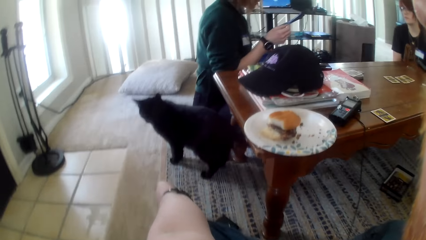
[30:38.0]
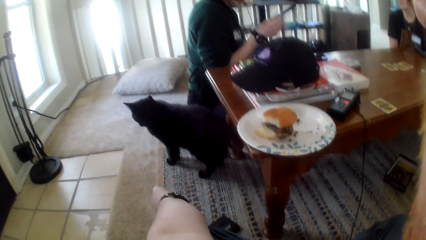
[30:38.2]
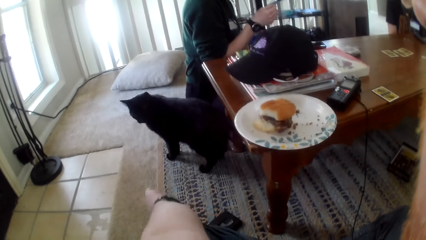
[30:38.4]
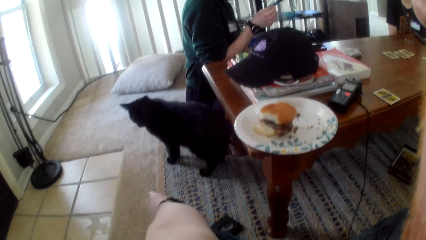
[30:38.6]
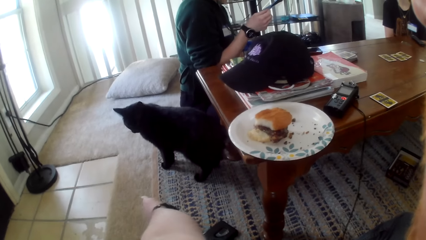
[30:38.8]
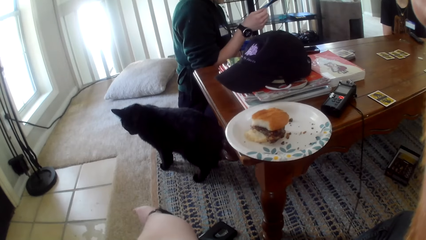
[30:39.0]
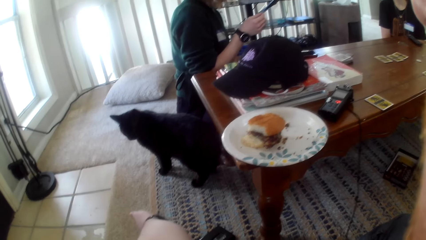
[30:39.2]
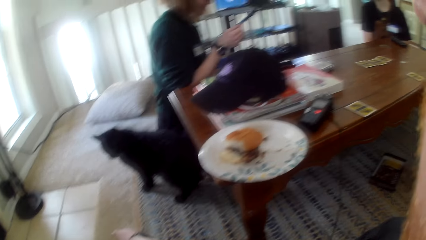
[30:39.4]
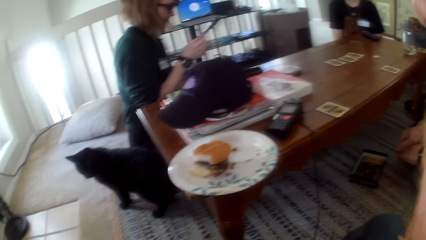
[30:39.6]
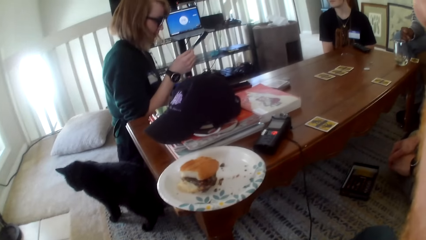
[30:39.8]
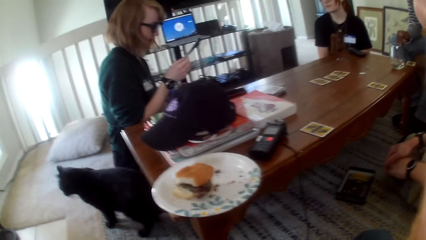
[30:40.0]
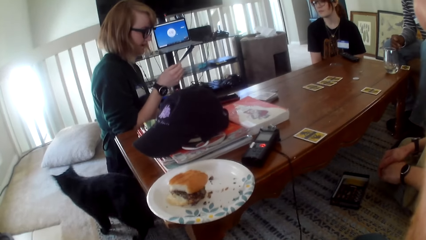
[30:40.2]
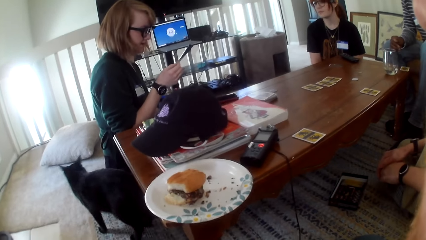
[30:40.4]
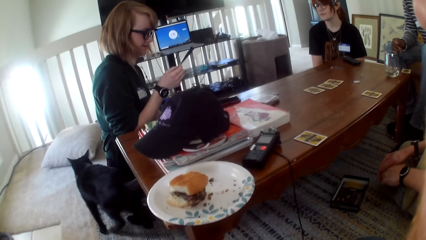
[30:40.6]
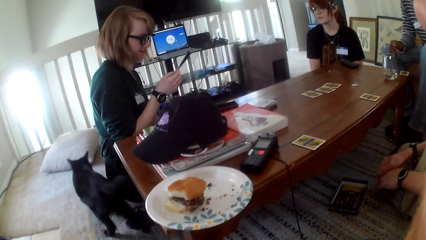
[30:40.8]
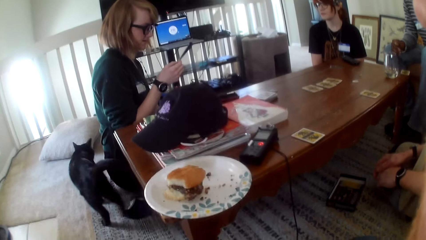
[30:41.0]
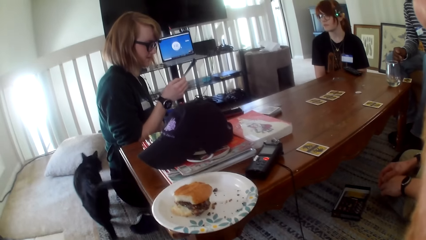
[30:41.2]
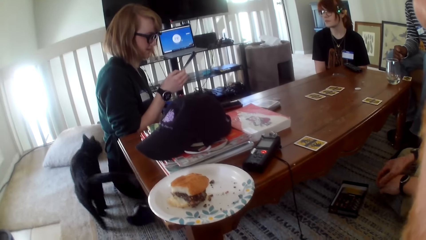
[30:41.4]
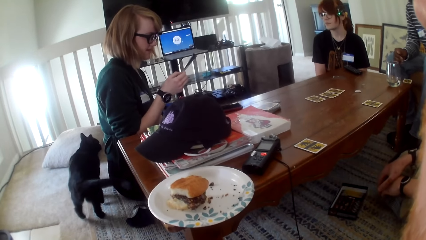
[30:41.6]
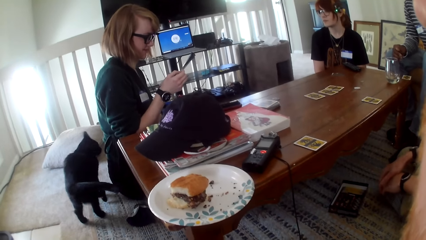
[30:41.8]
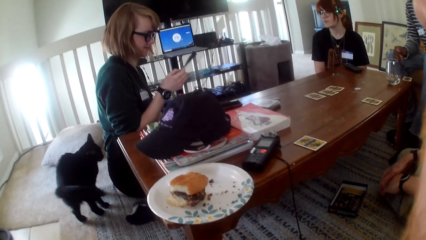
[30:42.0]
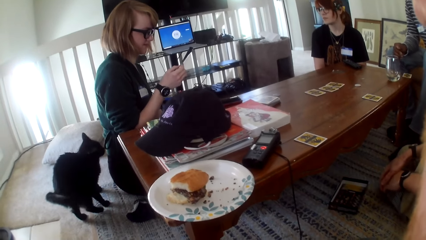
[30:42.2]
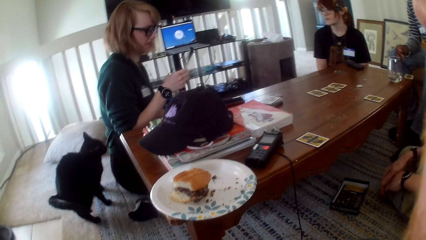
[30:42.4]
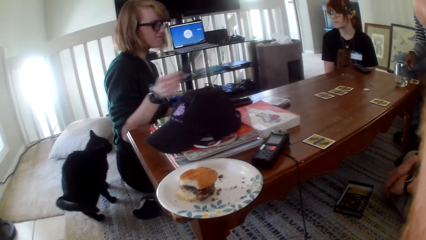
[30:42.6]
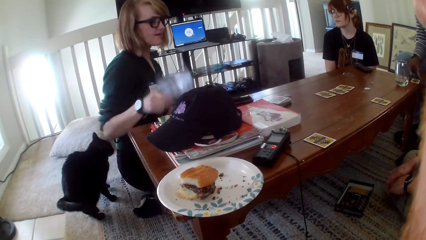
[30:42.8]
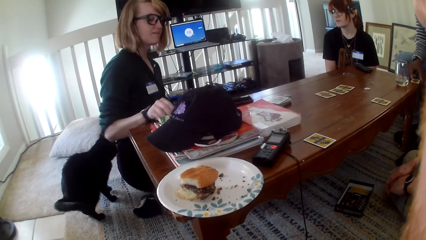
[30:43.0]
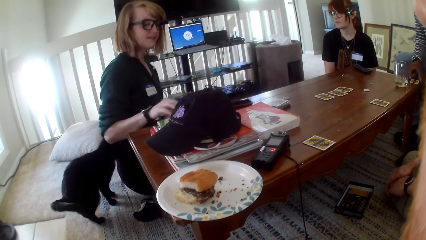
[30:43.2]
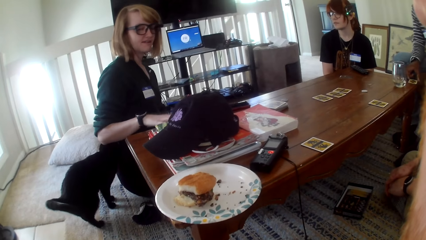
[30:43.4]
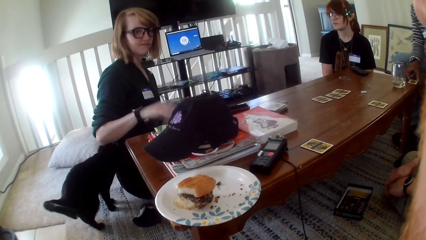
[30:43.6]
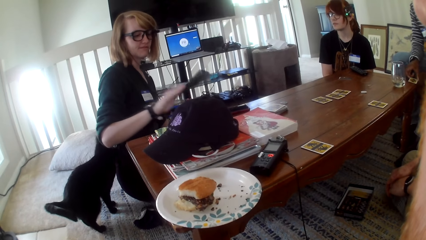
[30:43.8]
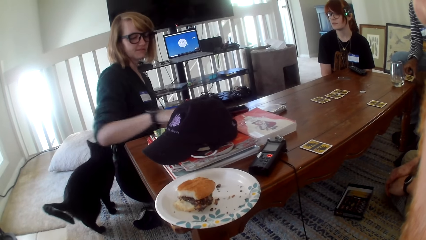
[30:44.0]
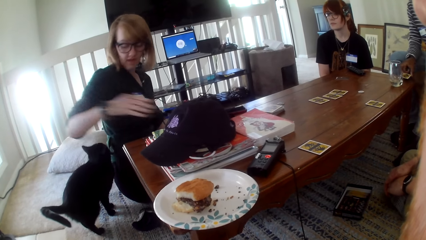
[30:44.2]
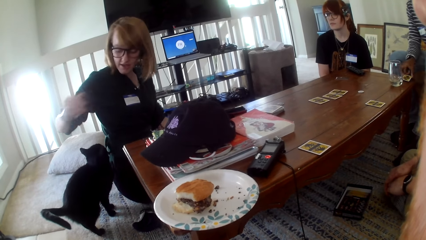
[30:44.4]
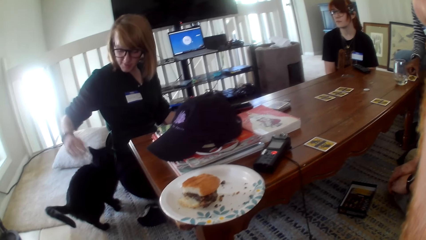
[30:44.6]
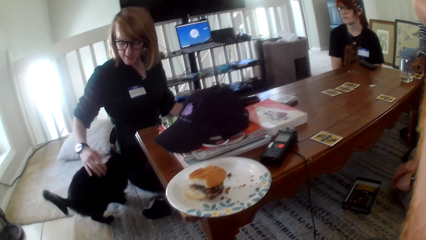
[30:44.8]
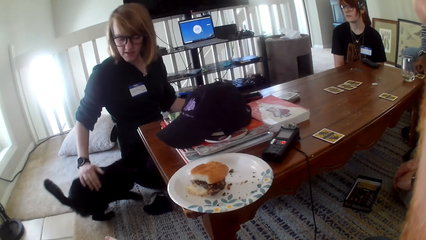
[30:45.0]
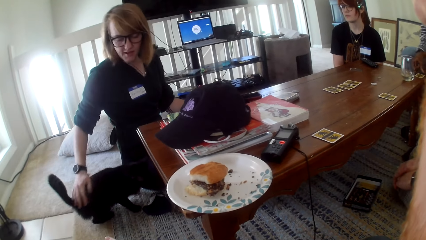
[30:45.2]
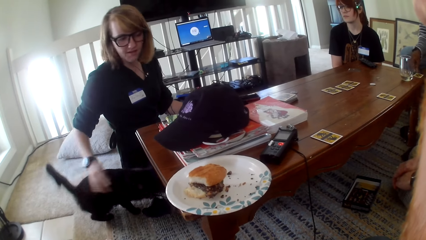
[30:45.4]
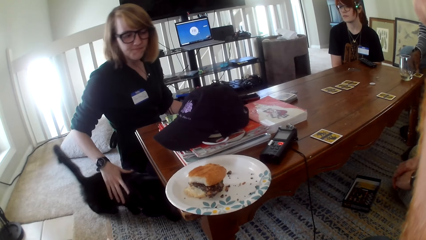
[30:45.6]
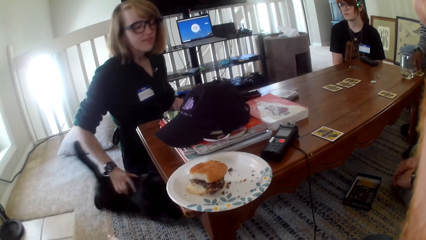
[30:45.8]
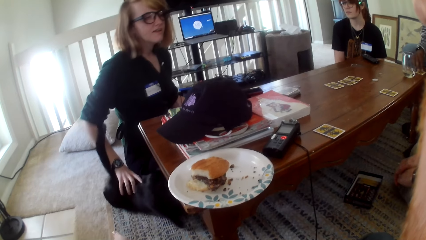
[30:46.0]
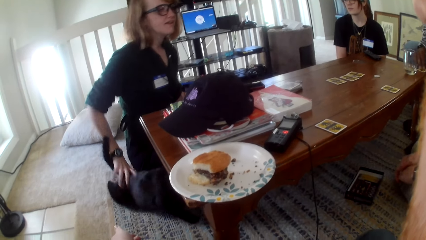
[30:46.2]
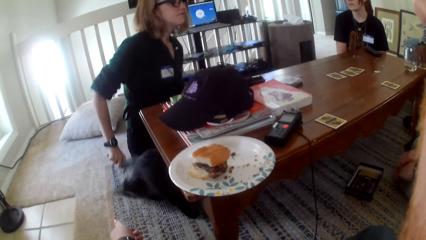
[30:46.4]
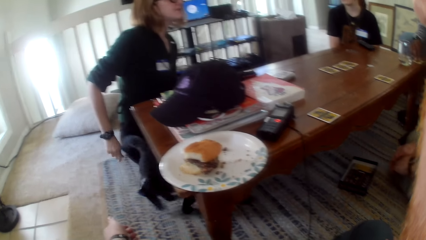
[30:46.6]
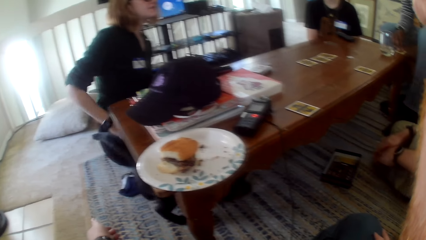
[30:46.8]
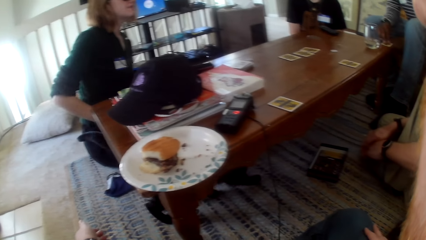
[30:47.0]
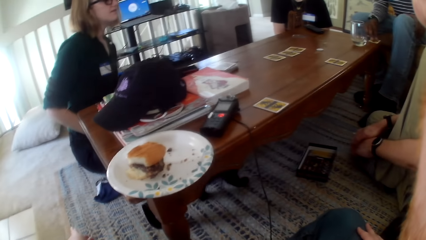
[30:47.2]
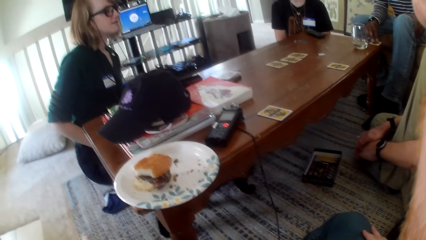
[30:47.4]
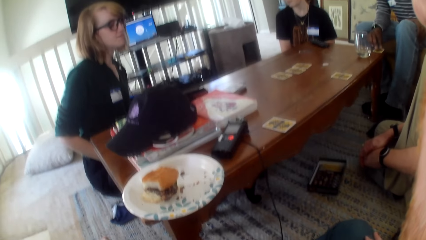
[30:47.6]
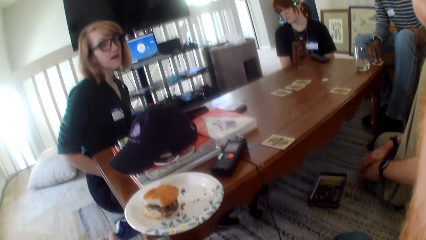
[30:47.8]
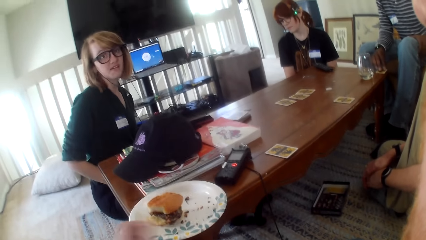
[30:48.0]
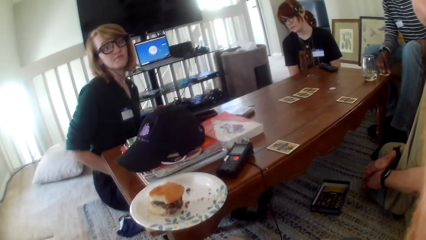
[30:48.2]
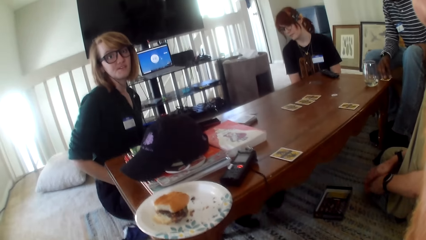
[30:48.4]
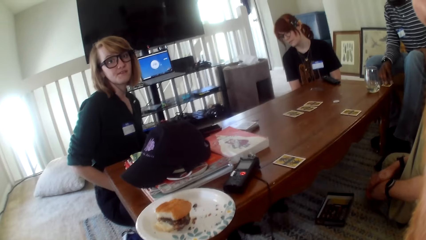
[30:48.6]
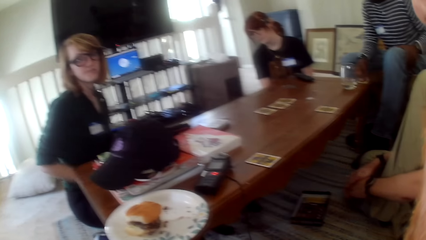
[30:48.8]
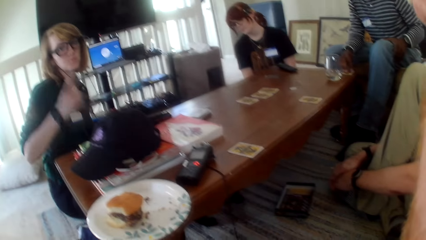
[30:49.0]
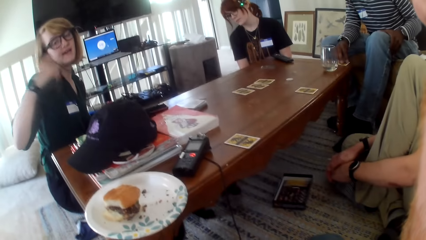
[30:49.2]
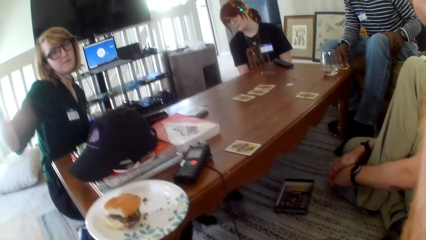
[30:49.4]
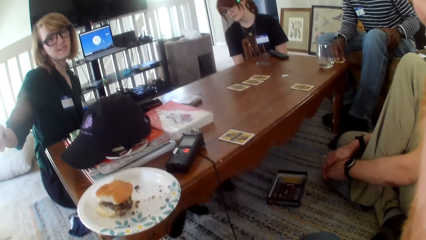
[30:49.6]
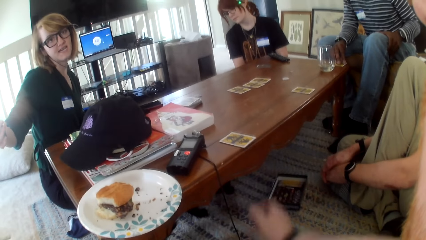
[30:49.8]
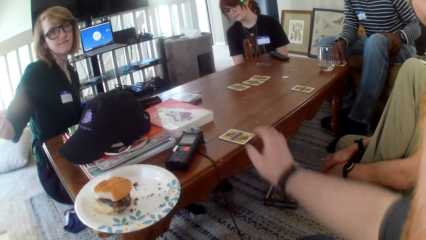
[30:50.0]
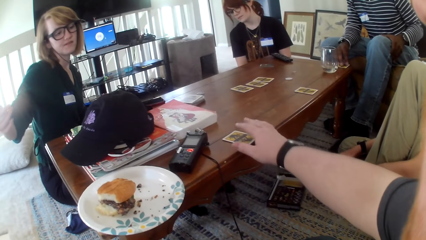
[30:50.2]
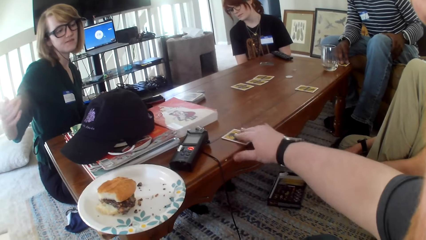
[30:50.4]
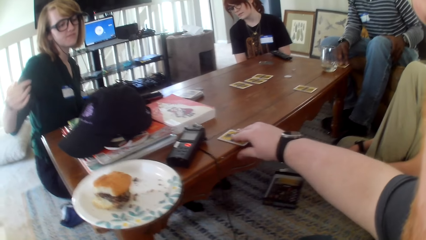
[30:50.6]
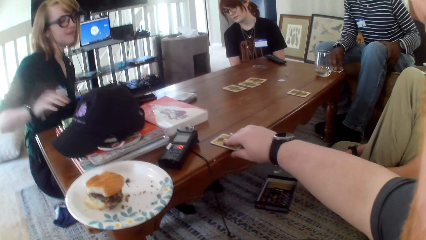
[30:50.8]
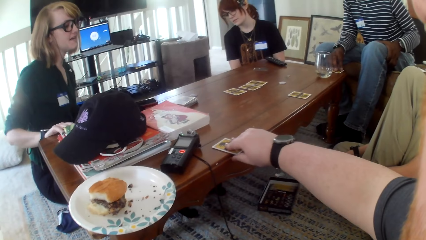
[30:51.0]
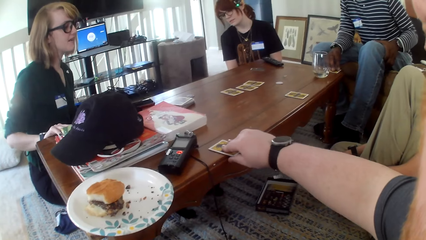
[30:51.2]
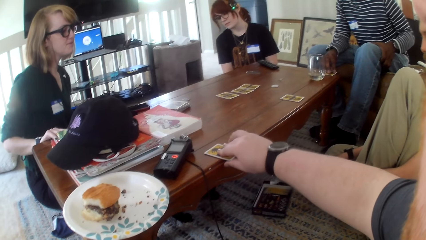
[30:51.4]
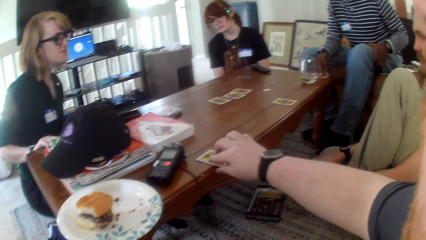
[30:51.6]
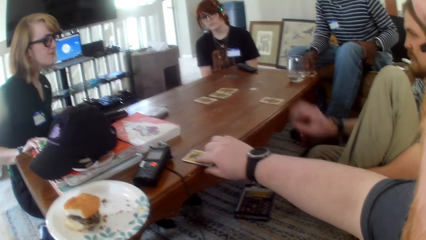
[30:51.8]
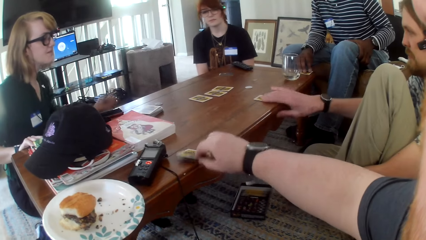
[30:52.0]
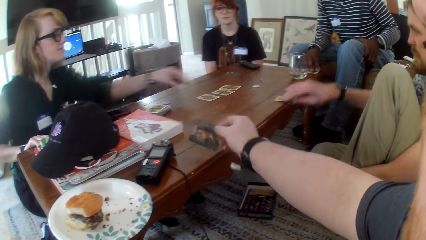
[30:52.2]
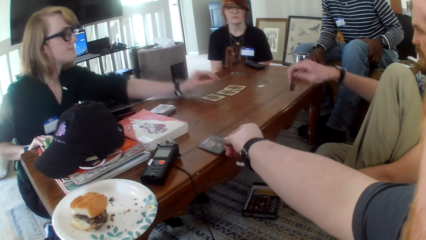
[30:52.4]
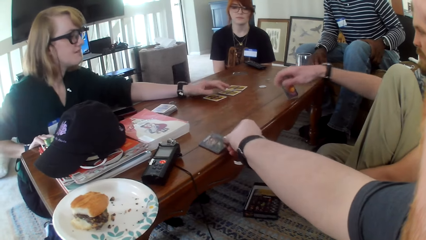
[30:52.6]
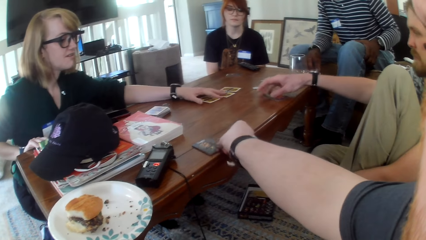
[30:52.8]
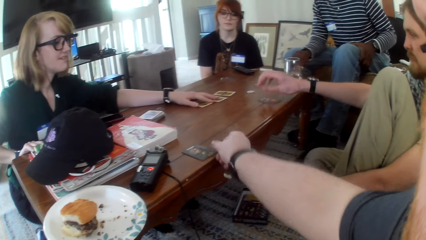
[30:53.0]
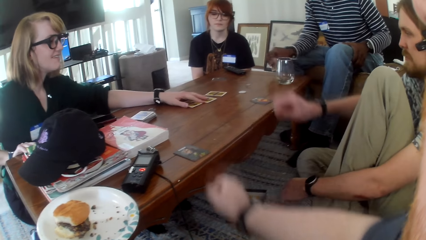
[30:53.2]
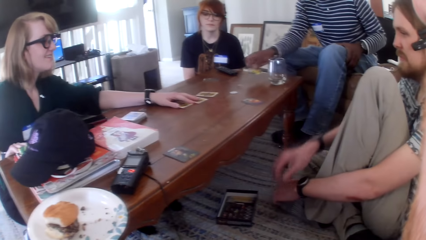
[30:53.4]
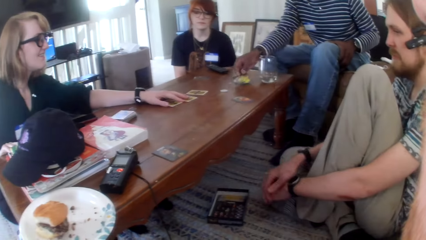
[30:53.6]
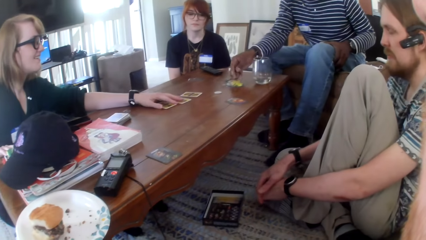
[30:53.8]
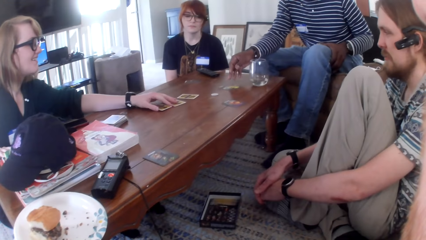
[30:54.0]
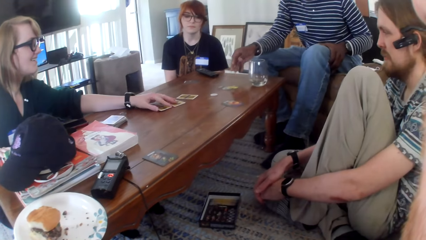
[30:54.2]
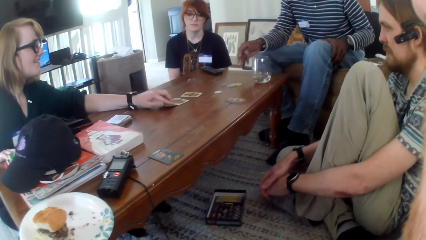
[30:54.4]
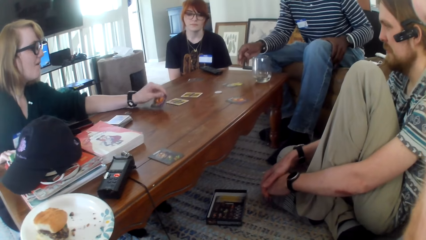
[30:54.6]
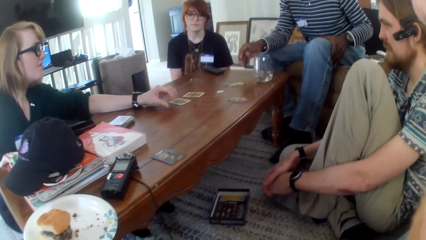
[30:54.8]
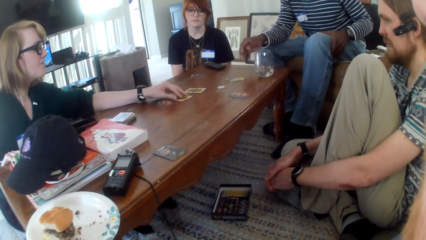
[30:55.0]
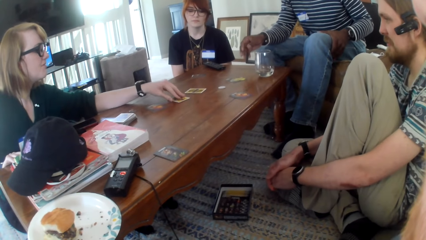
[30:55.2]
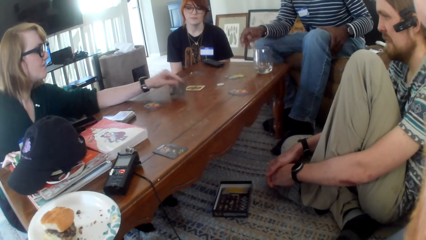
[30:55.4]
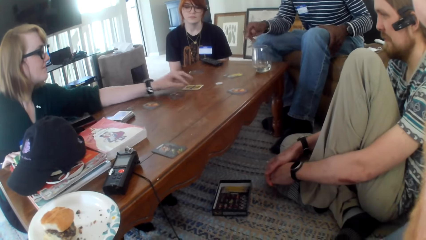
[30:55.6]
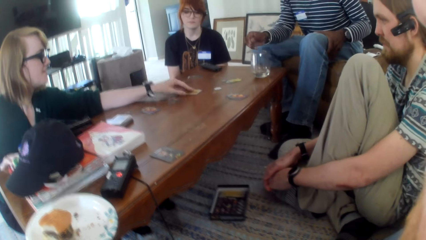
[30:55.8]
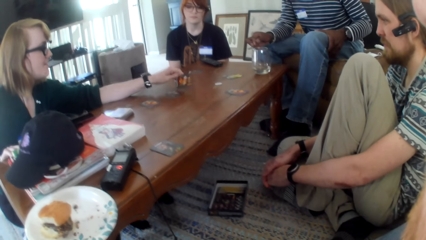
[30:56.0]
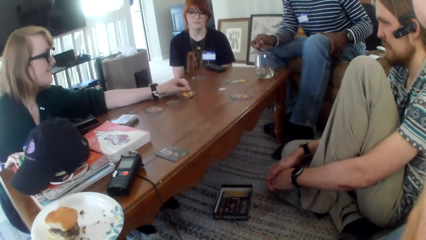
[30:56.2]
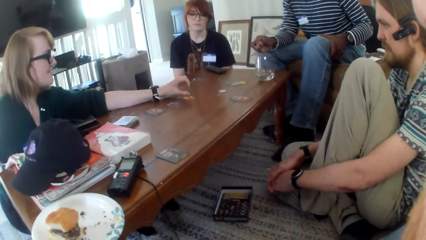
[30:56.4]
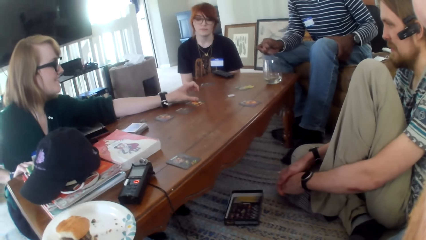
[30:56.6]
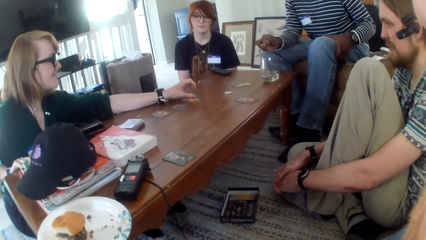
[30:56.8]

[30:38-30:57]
A person is reading a booklet. The camera wearer talks. Another person talks. The camera wearer turns a card. A third person turns a card. A fourth person turns a card. The second person turns cards.
